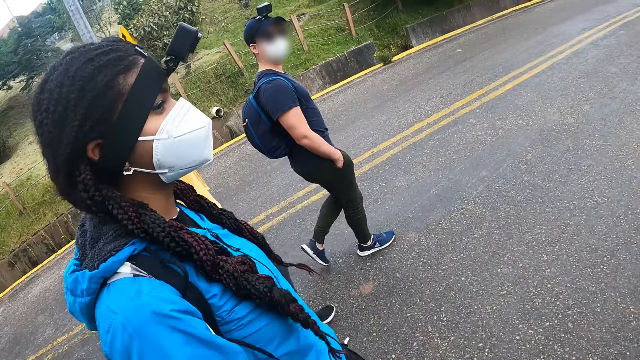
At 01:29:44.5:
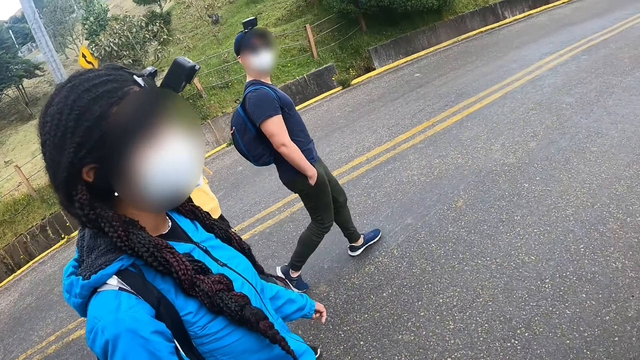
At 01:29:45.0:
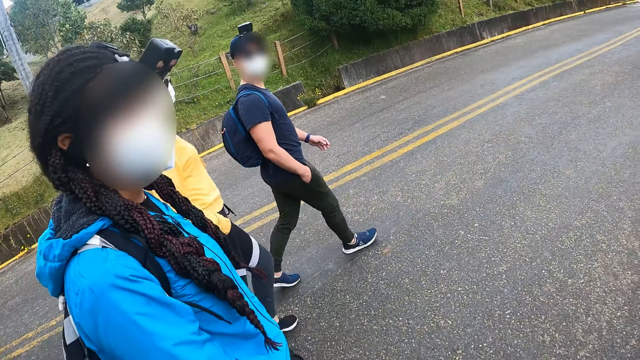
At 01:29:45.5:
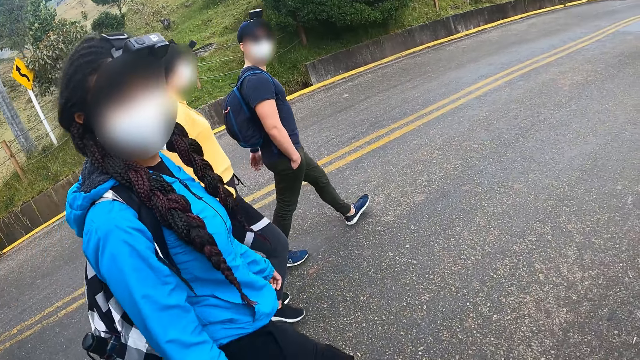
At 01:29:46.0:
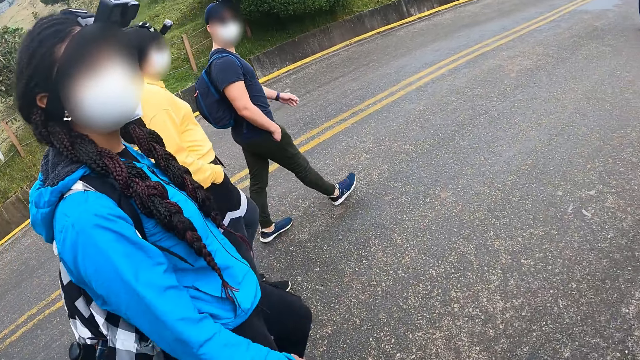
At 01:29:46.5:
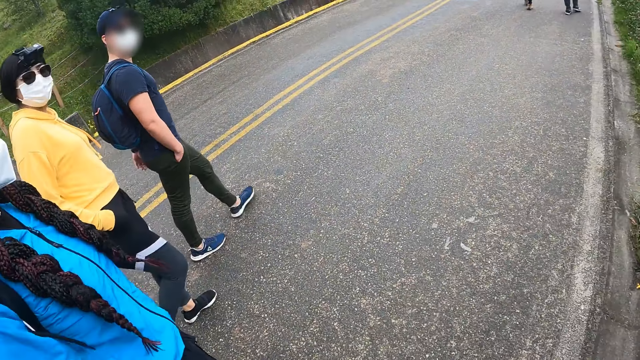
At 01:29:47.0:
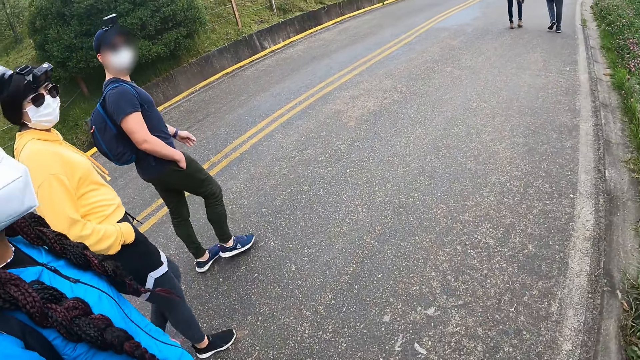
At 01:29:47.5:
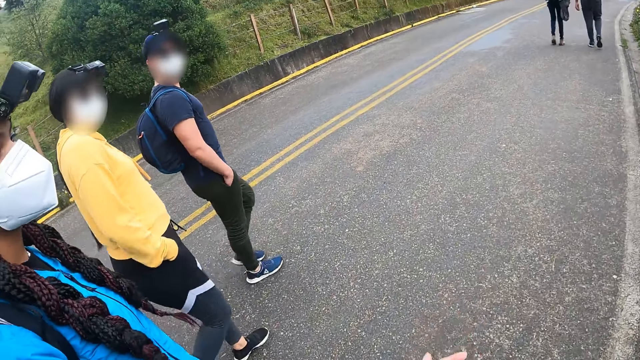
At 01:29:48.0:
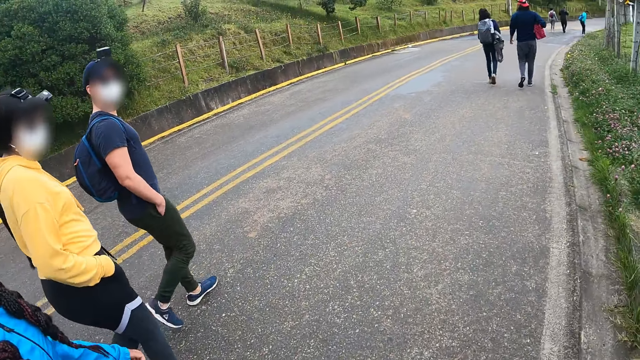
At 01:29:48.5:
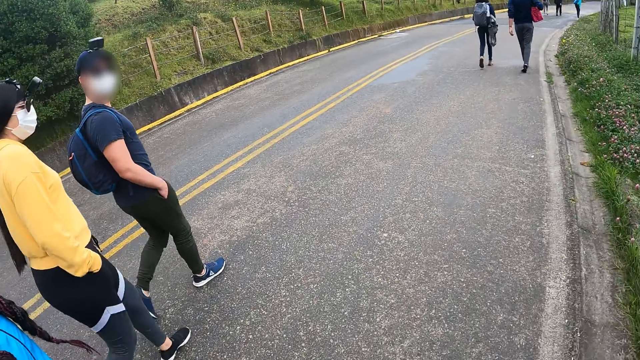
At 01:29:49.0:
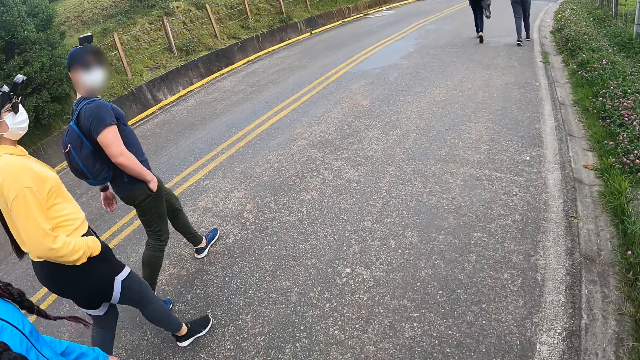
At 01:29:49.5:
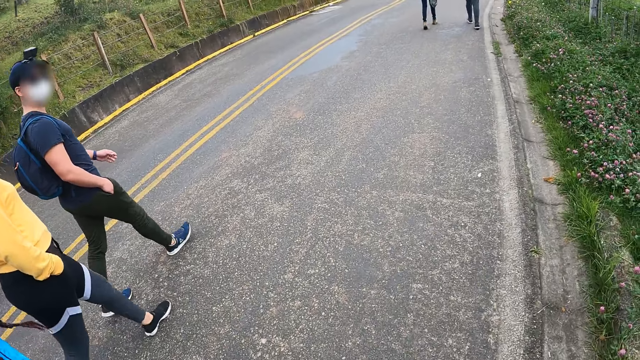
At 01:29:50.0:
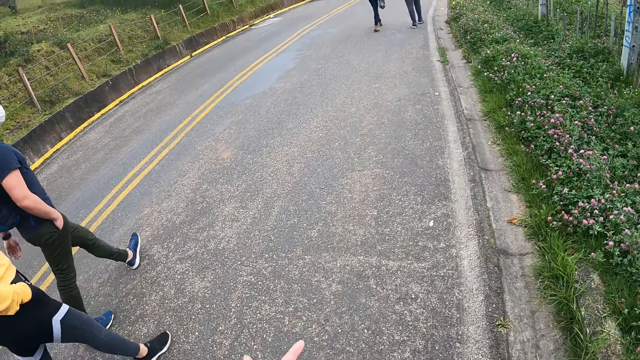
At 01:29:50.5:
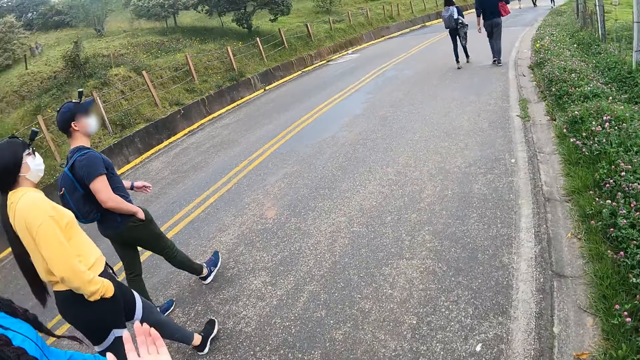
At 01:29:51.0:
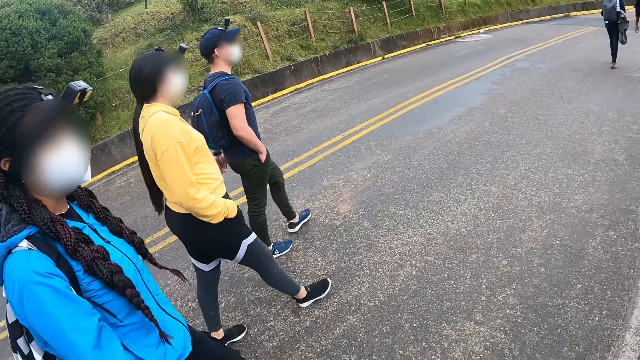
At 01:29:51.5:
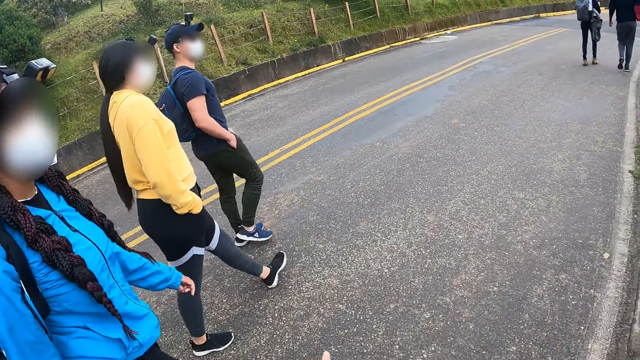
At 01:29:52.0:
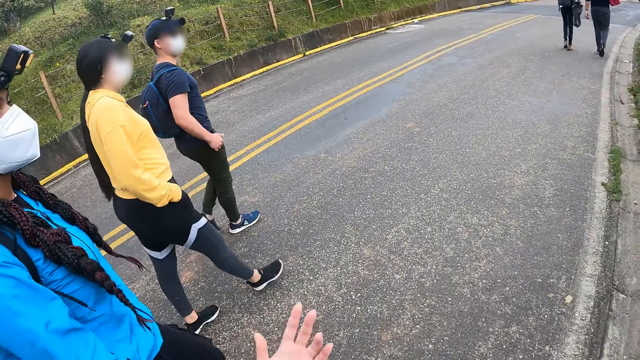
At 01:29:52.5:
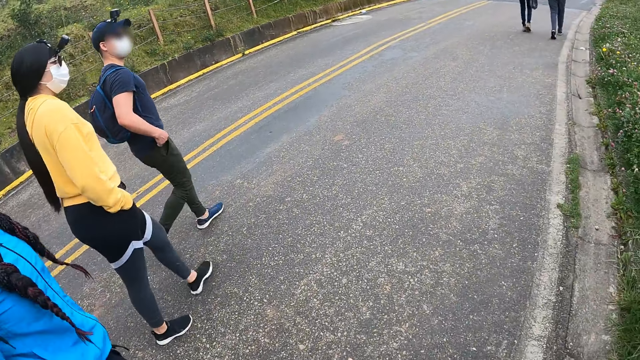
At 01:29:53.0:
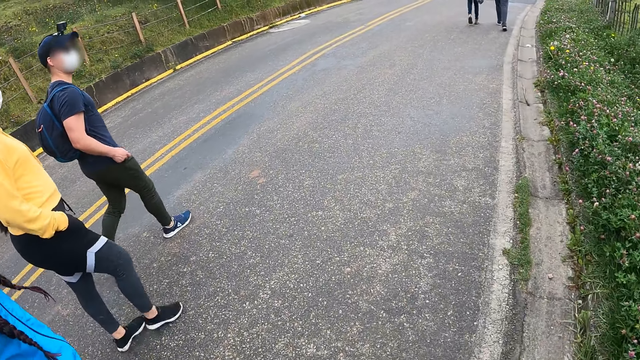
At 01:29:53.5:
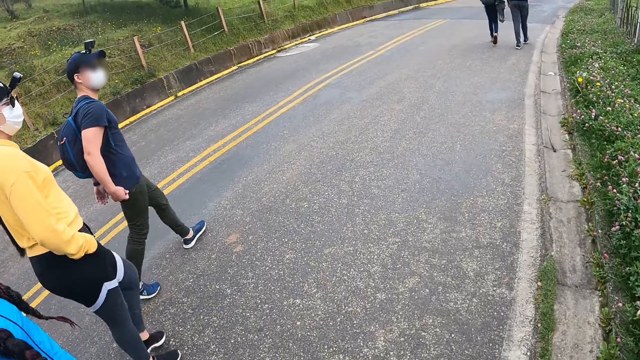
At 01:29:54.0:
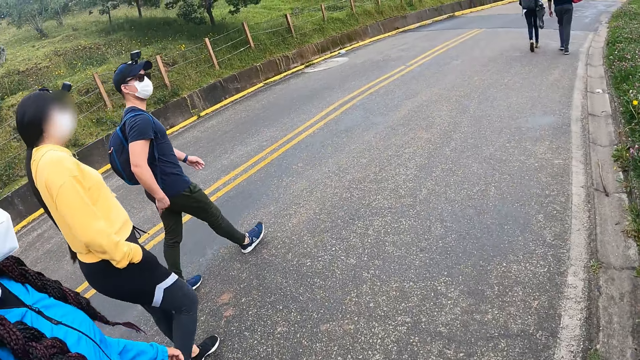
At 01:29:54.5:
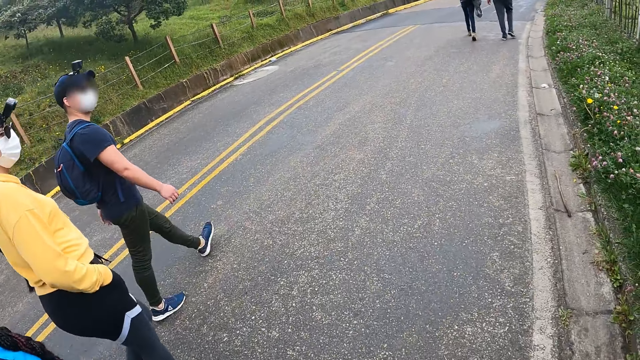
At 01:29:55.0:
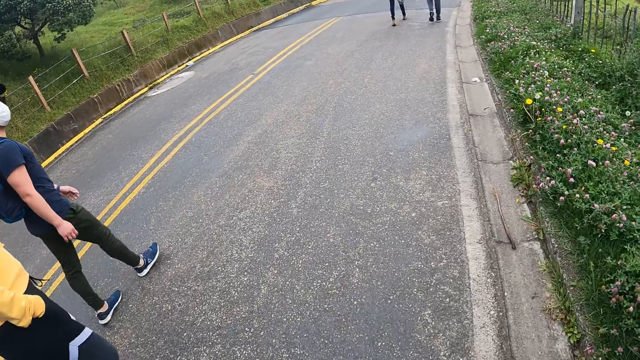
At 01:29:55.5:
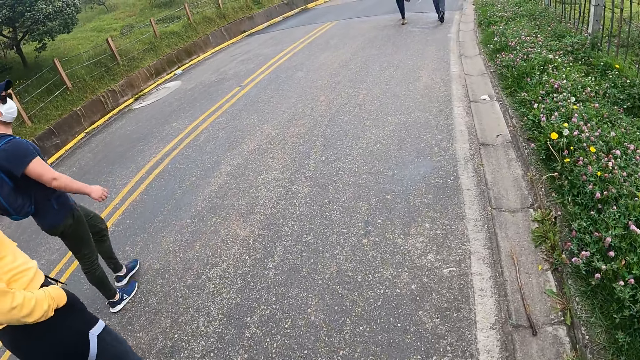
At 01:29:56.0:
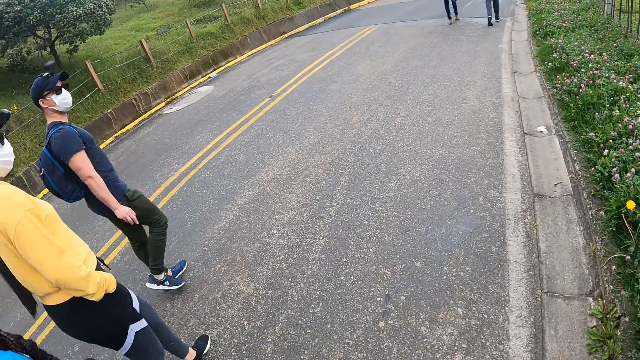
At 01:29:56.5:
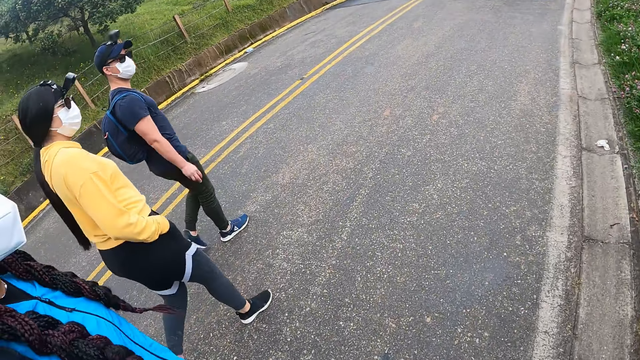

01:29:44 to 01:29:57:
The camera wearer looks around a road. A lady interacts with the camera wearer. The camera wearer interacts with another lady. She walks on the road. The man removes his right hand from his trouser pocket. The camera wearer moves her hand. The man adjusts his T-shirt with his right hand. The camera wearer walks on the road.

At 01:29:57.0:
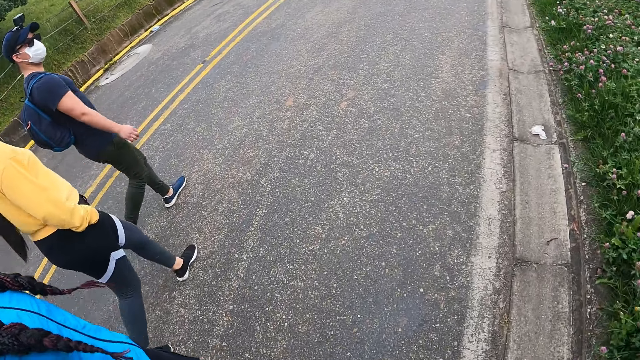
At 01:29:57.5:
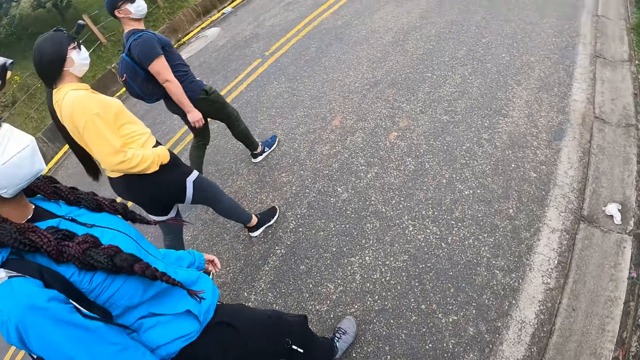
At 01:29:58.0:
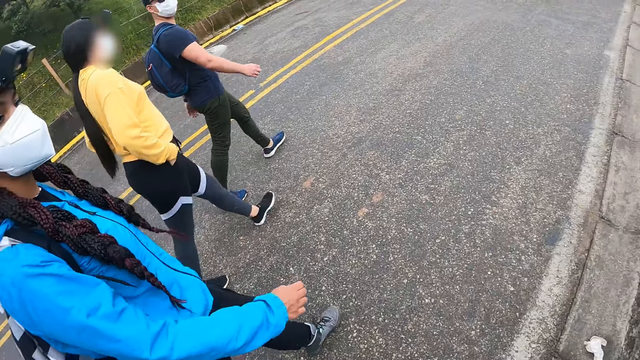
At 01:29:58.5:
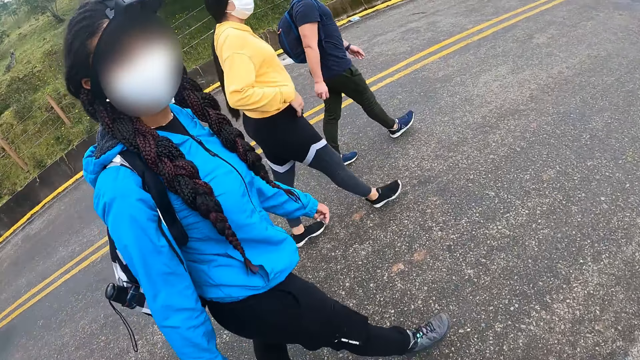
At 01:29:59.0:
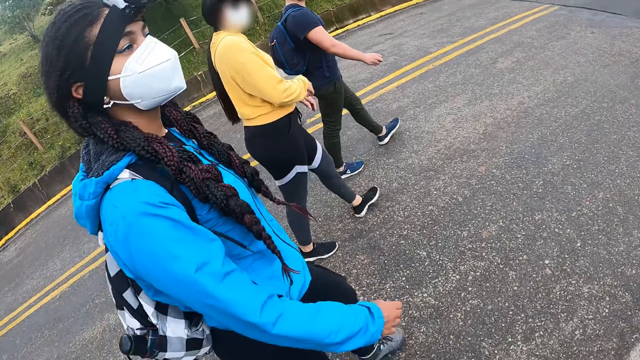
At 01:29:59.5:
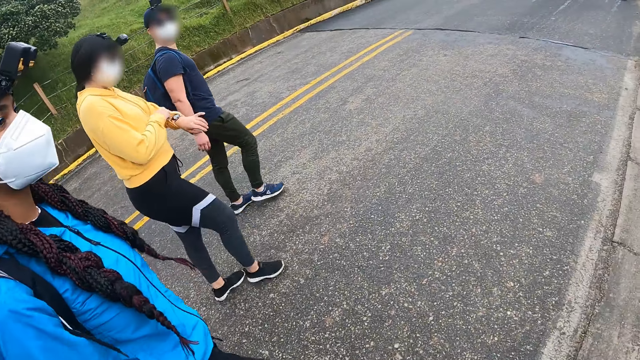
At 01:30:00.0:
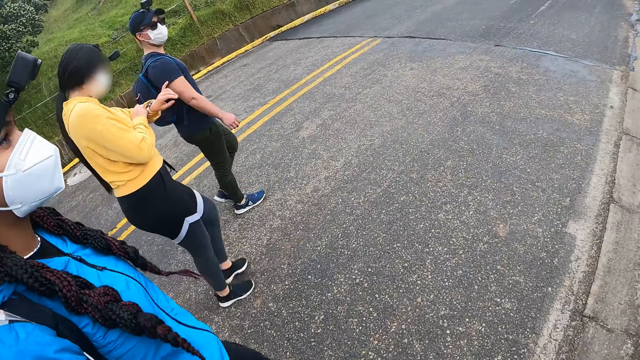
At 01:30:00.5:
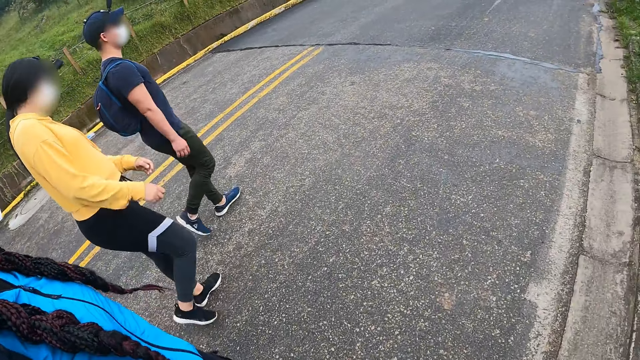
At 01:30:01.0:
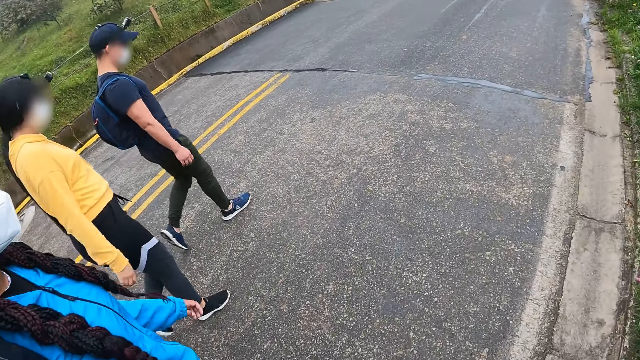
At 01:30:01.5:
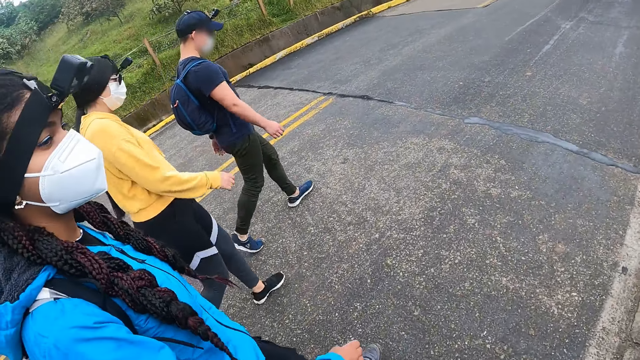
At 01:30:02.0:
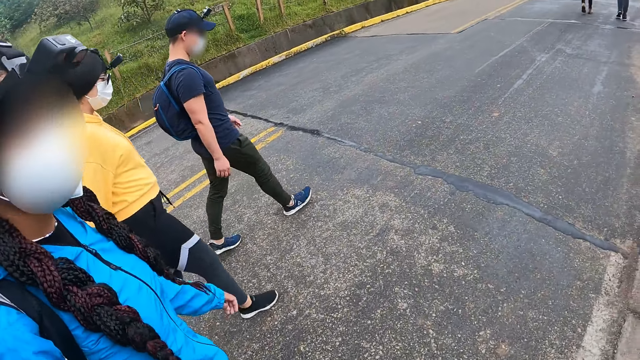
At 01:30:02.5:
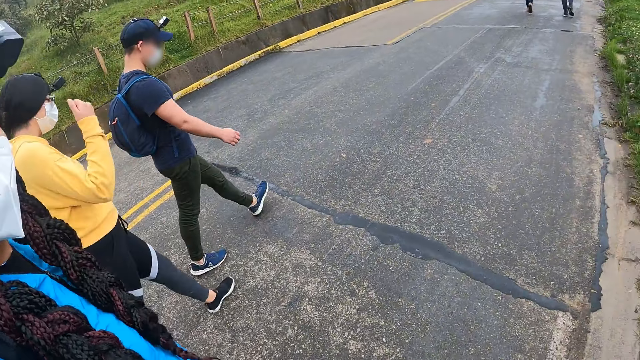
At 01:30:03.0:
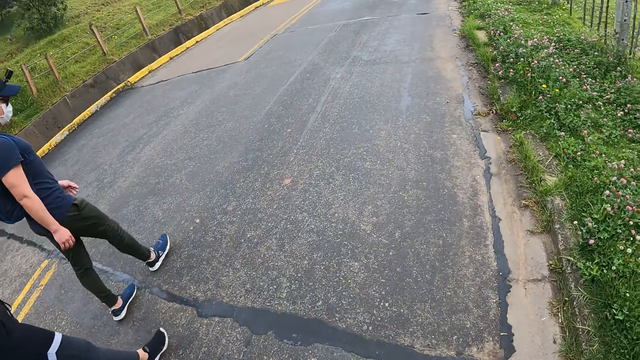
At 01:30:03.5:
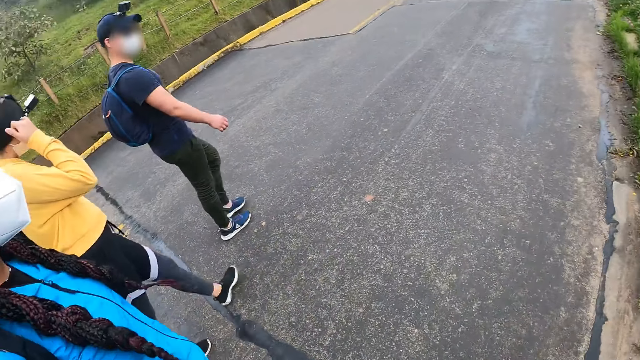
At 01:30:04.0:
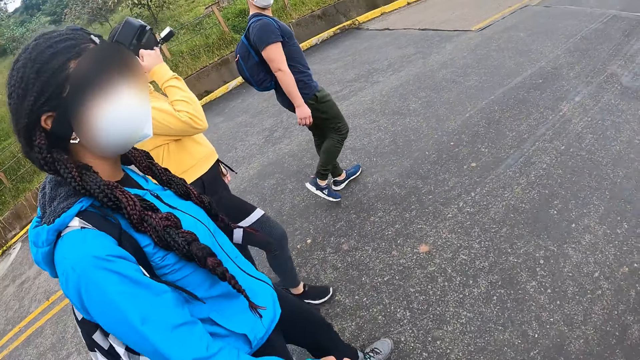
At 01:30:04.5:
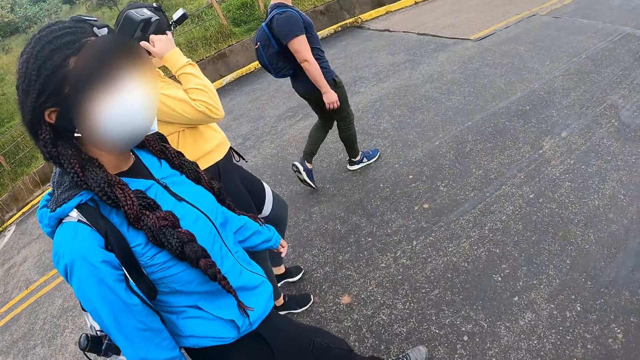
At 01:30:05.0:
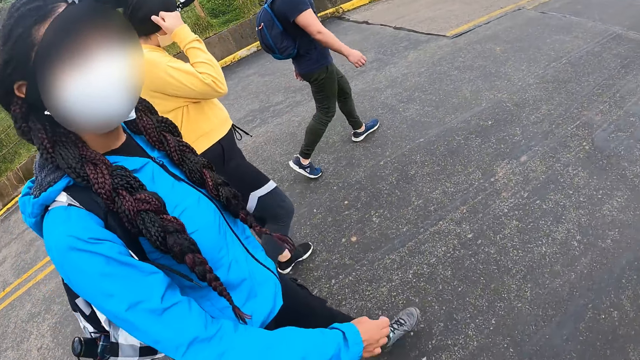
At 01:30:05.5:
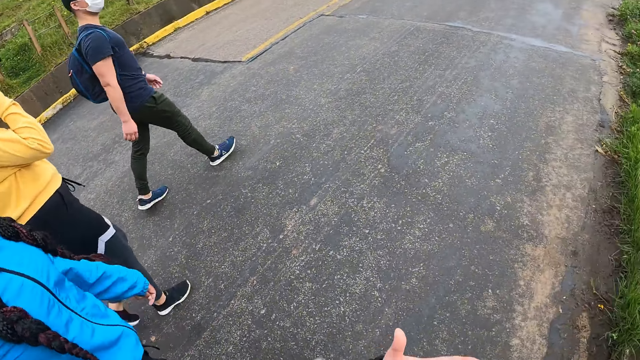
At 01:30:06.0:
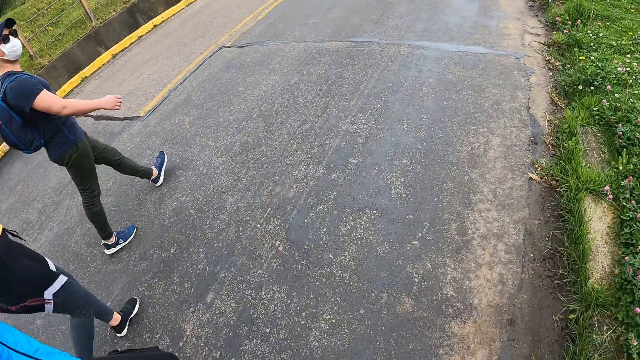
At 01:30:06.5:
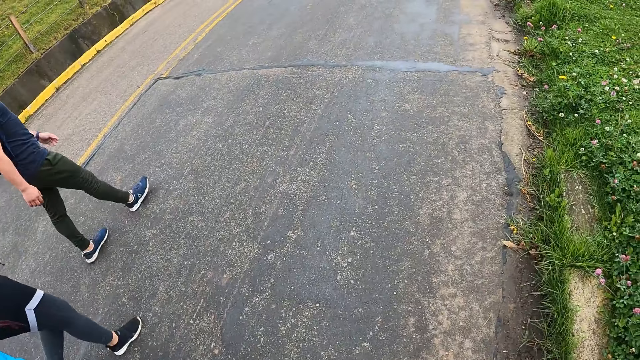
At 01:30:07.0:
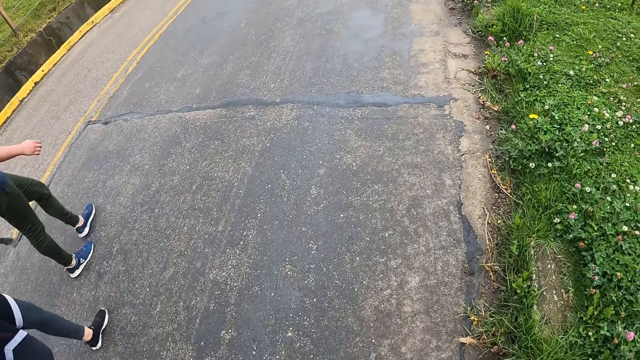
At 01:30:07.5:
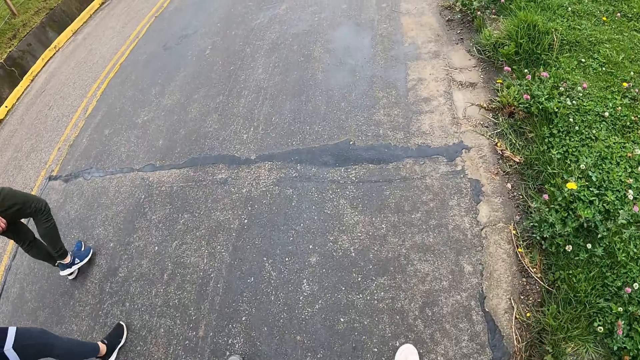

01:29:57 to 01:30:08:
The woman removes her right hand from her pocket. A lady interacts with the camera wearer. The woman adjusts her sleeve with her right hand. The woman looks at a wristwatch in her left hand. The lady interacts with the camera wearer. The woman touches her nose mask with her right hand. The woman adjusts a camera. The woman scratches her hair with her right hand. The camera wearer walks on a road.
